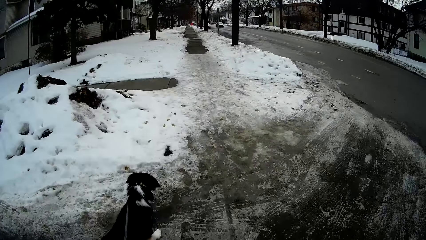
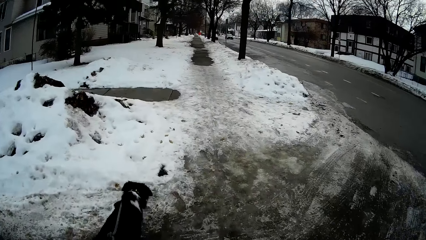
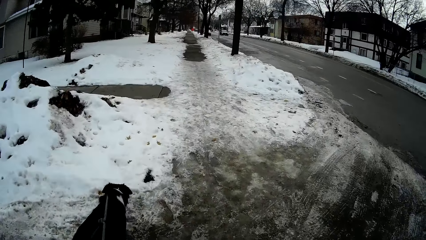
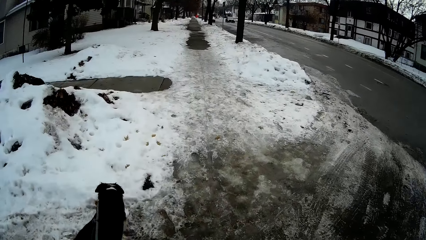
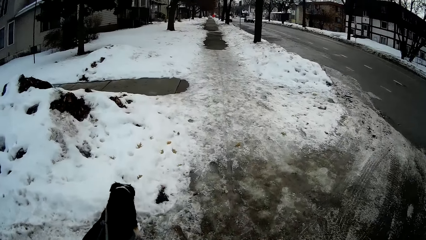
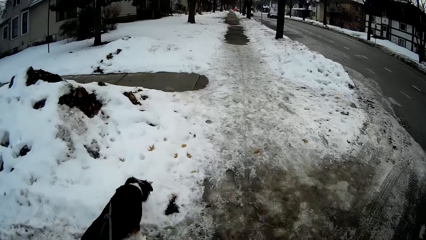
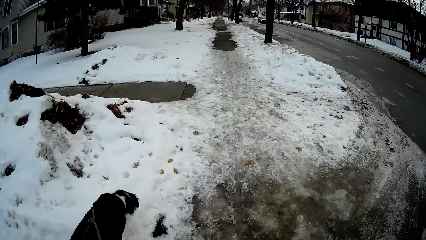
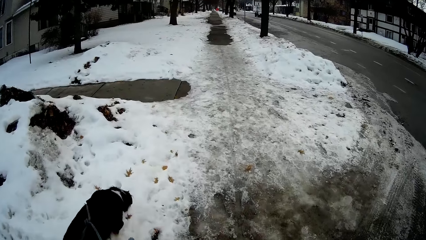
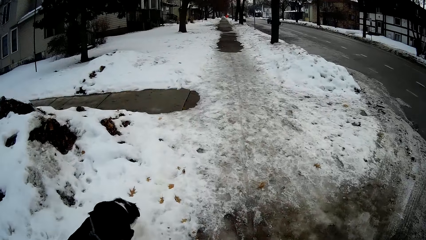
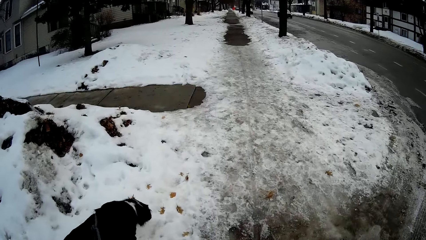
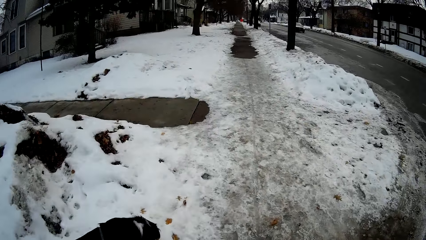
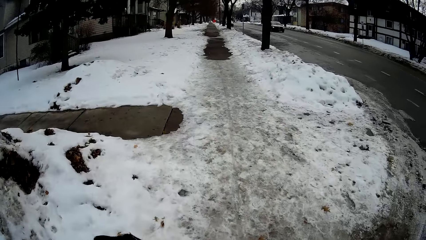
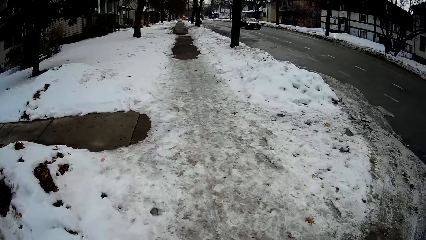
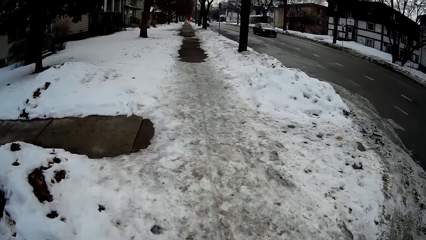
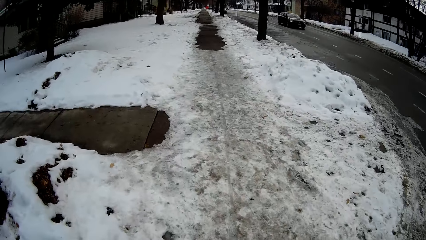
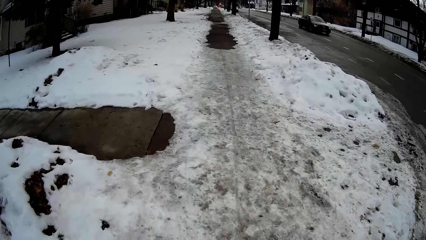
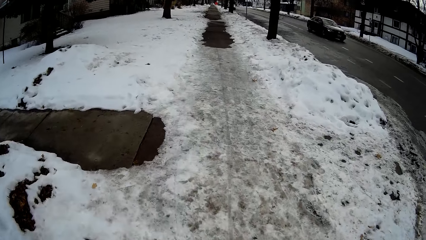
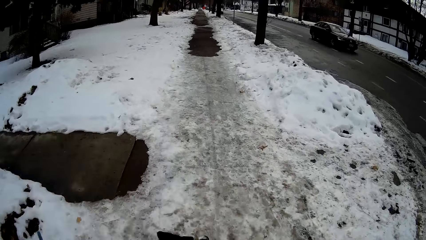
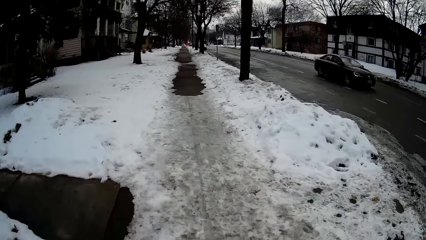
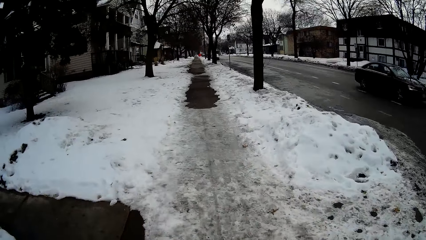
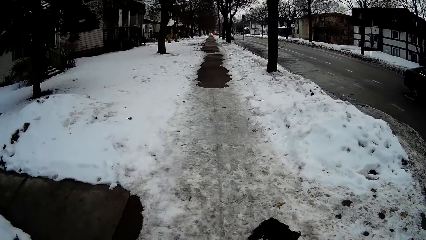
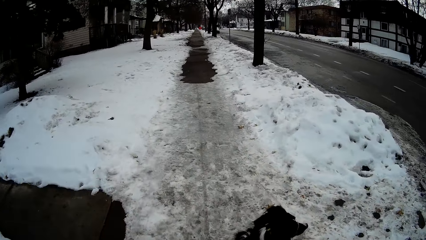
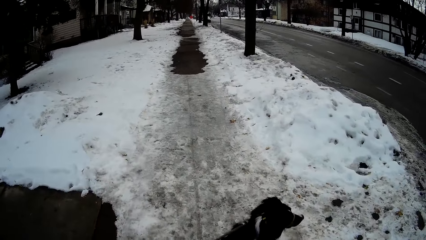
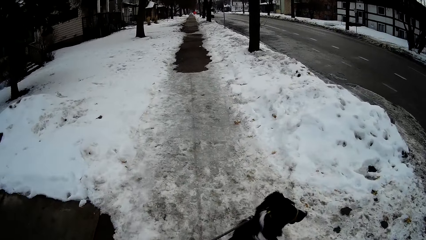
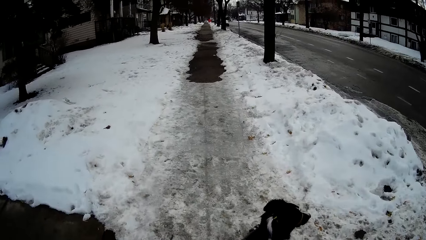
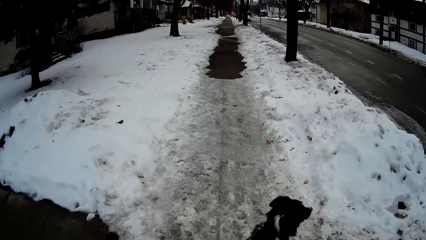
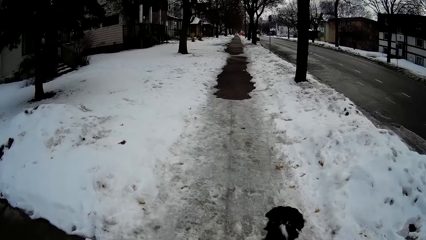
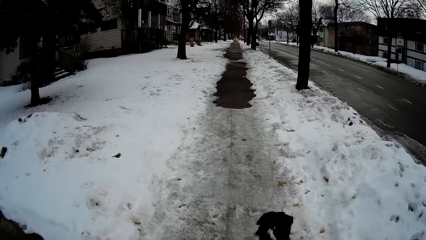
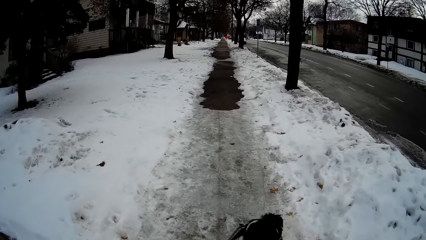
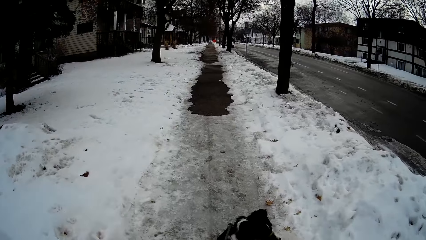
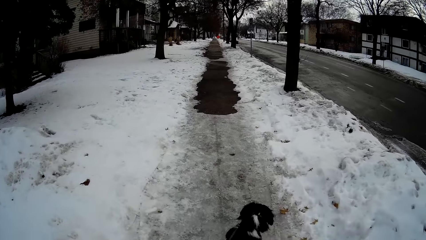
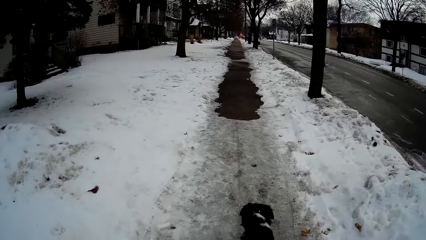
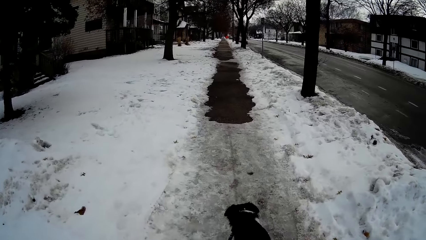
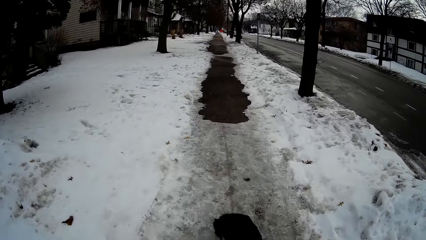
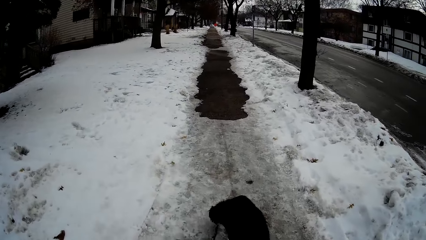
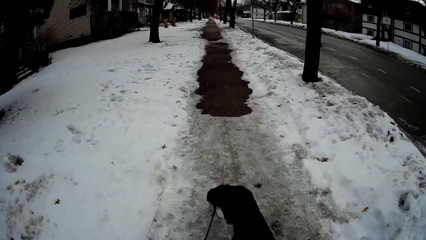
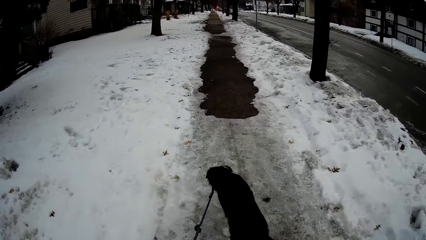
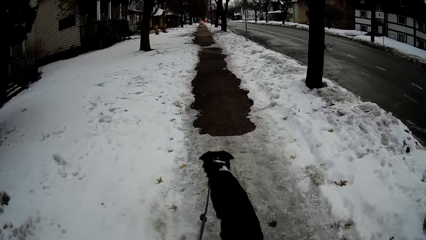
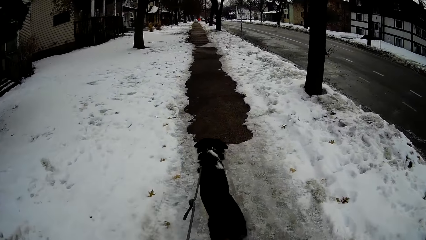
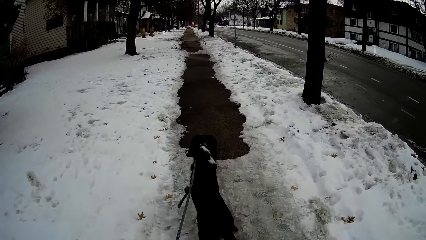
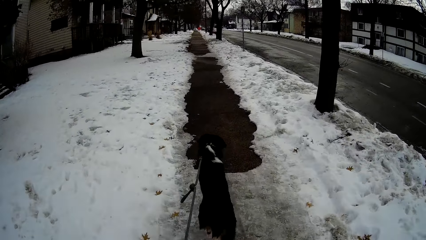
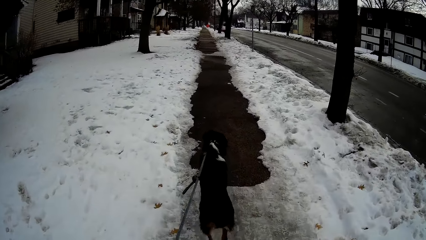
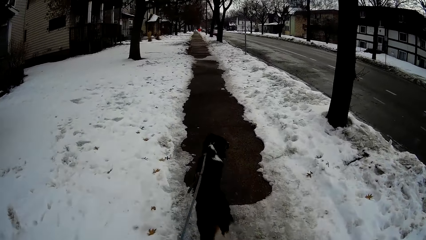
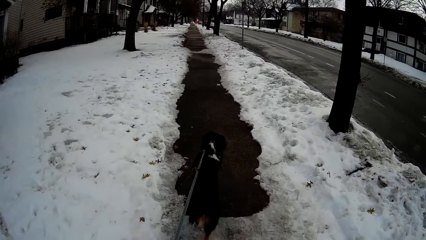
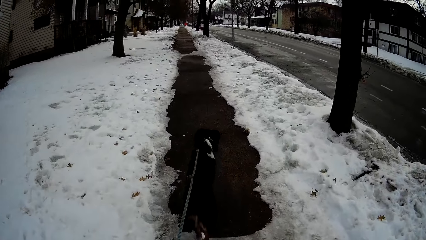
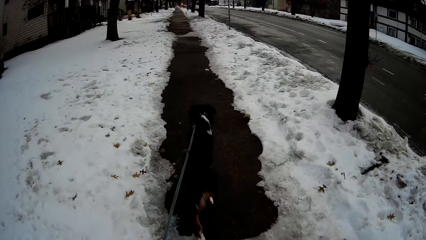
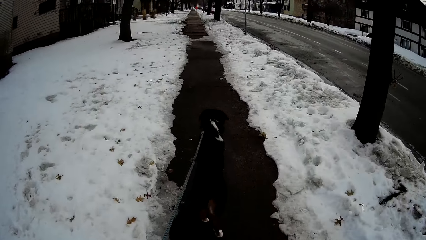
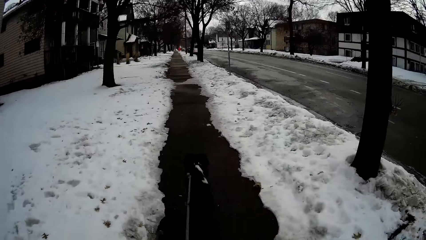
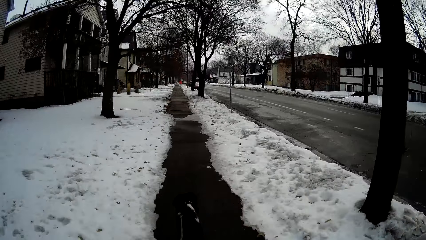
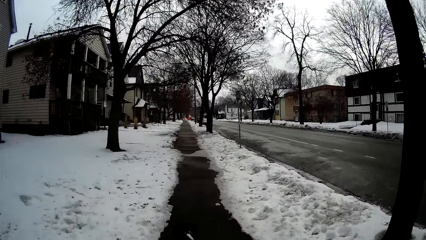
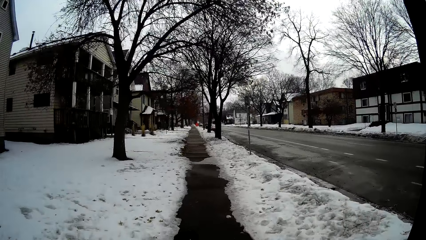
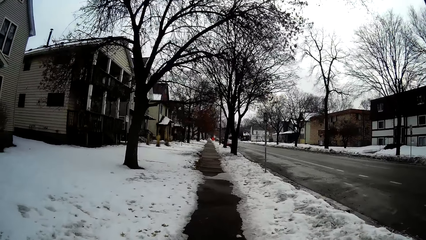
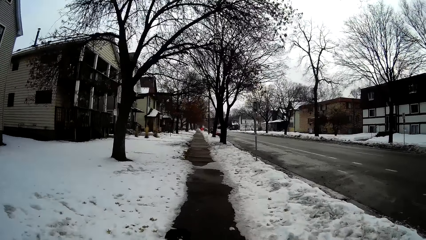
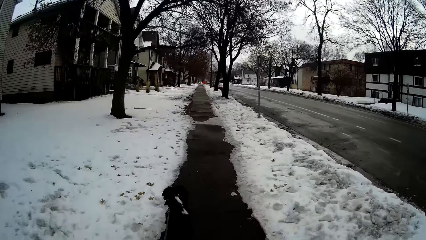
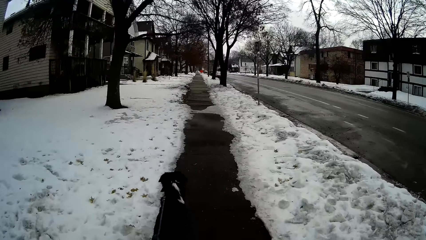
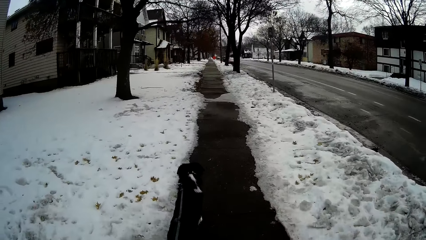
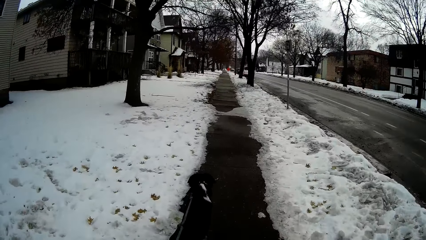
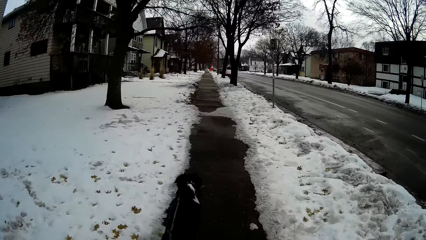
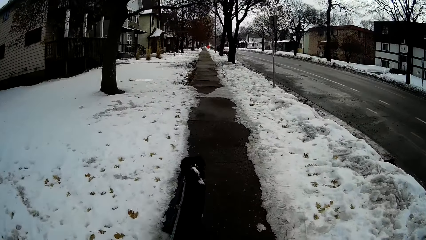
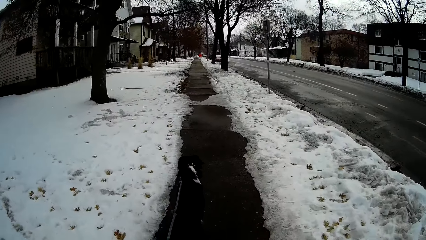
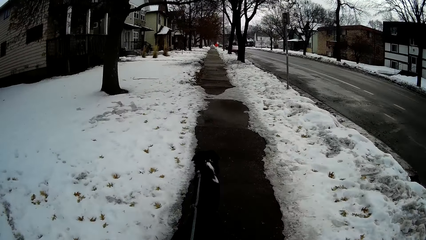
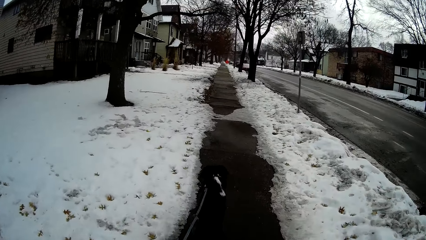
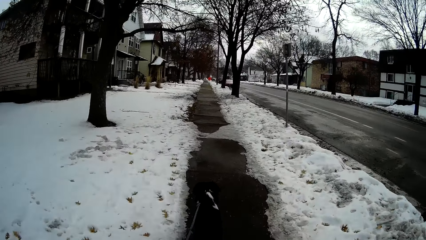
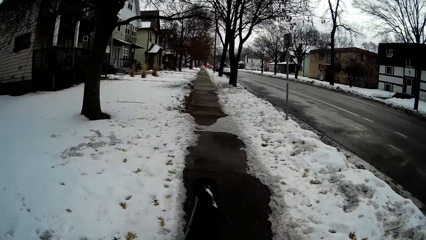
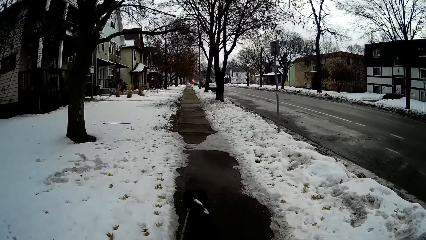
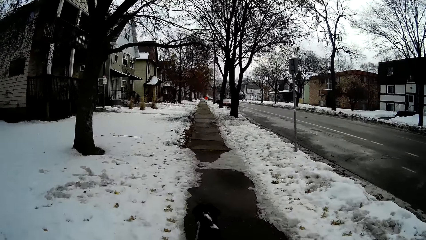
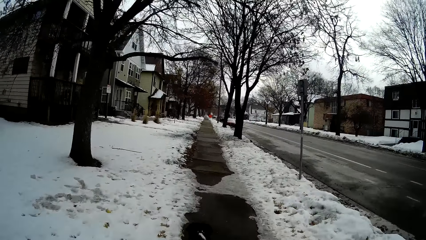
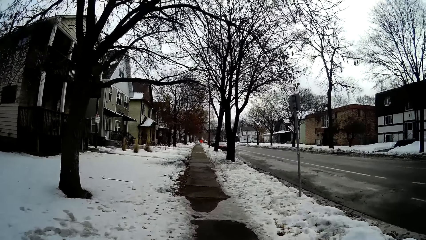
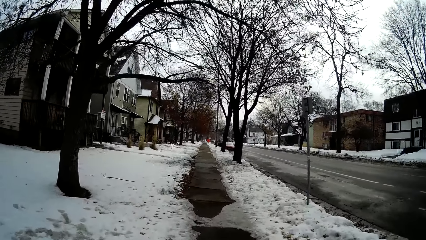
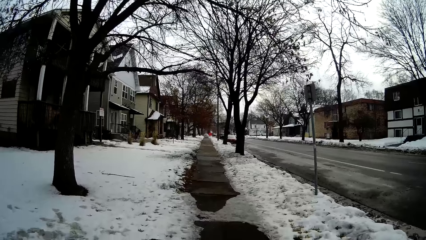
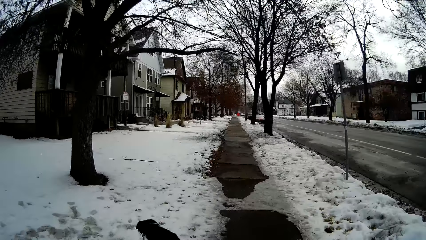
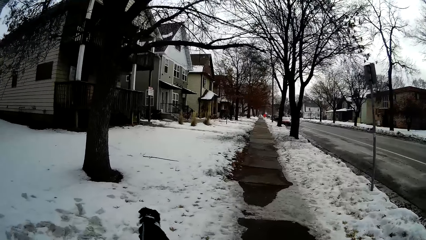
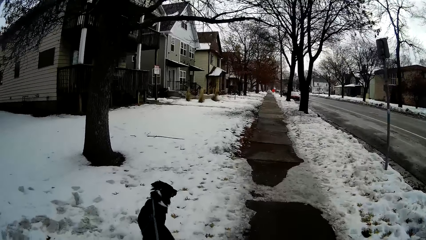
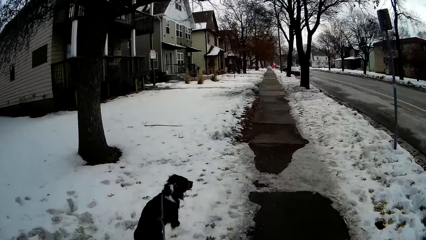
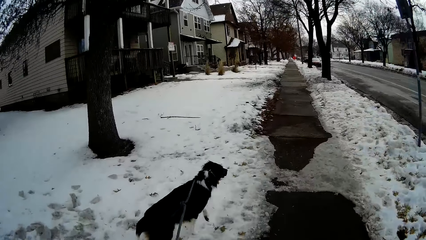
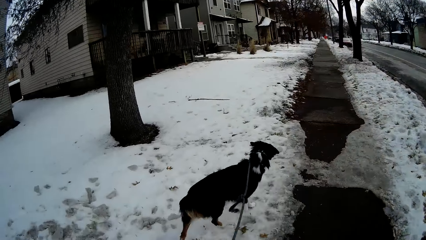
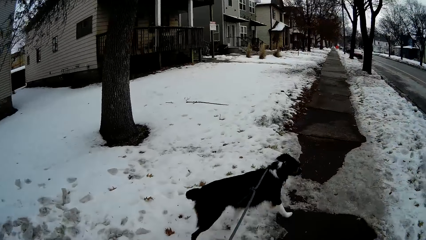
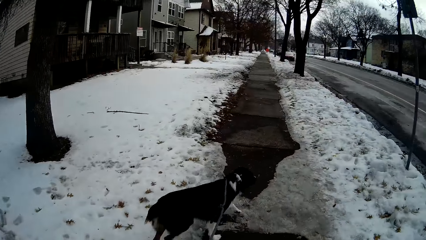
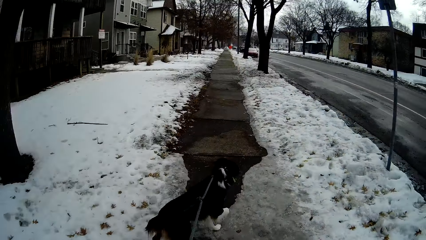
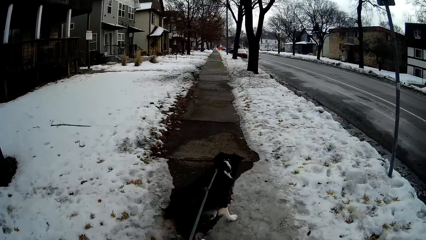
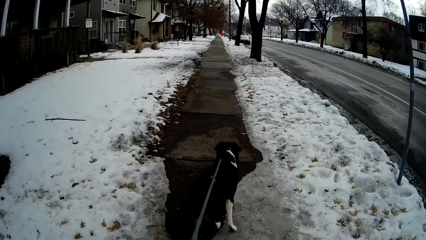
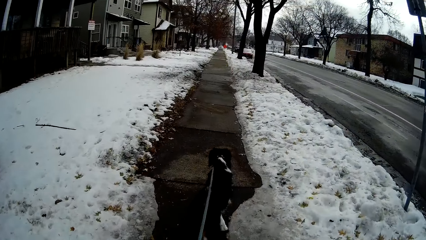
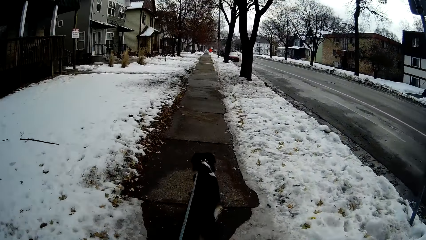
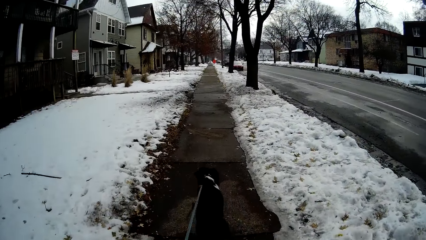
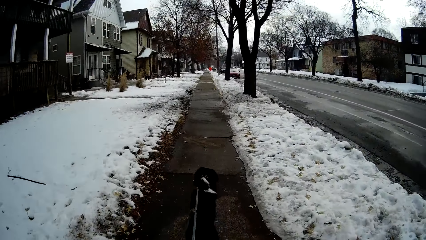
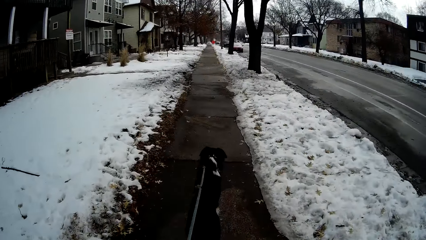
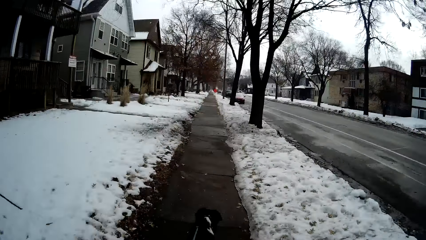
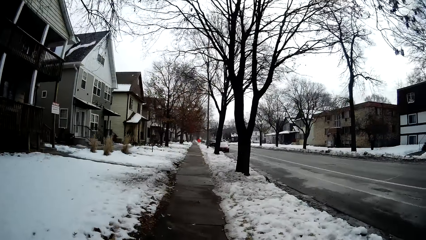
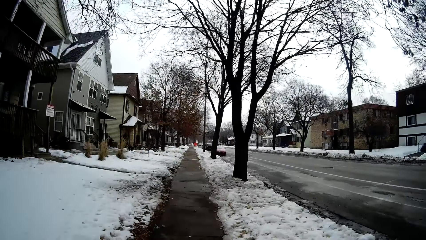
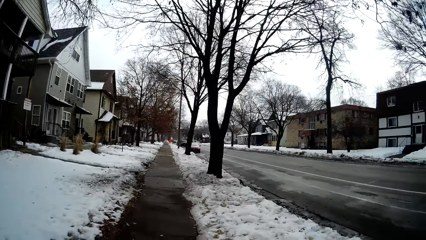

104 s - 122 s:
The camera wearer walks the dog on the snow. They walk the dog on the sidewalk.
